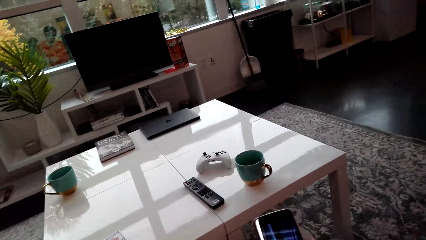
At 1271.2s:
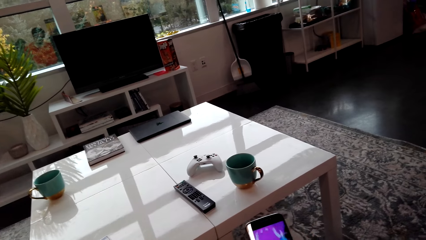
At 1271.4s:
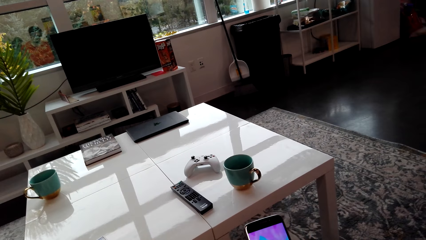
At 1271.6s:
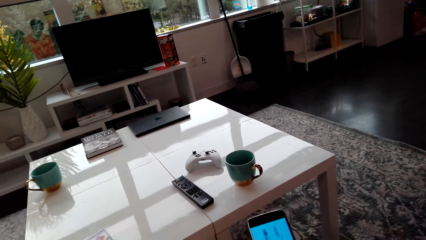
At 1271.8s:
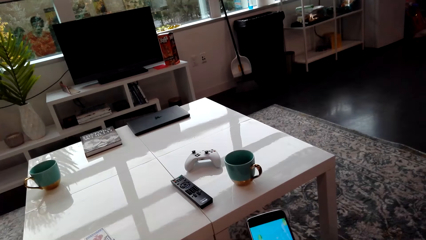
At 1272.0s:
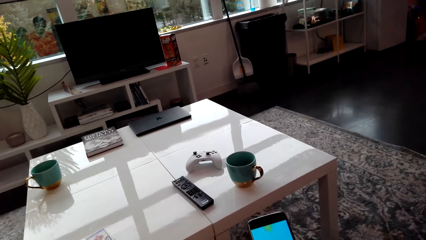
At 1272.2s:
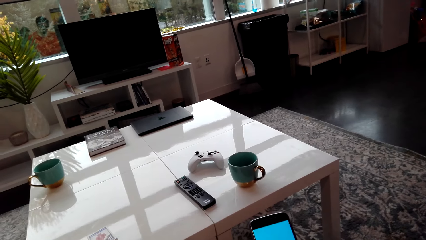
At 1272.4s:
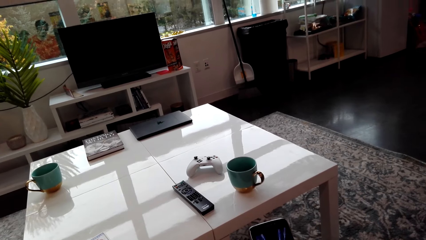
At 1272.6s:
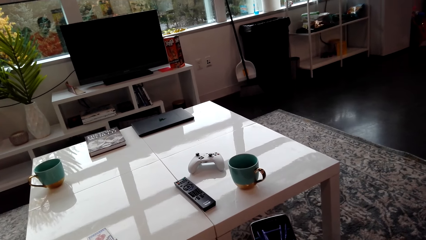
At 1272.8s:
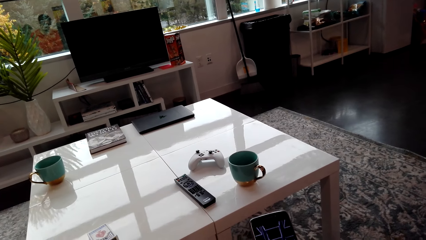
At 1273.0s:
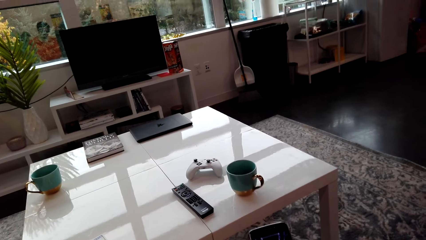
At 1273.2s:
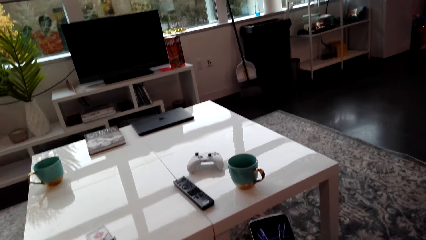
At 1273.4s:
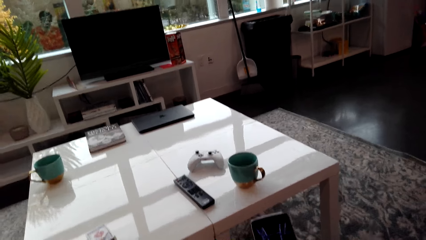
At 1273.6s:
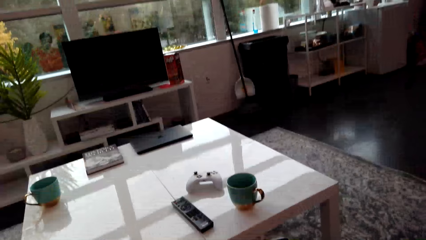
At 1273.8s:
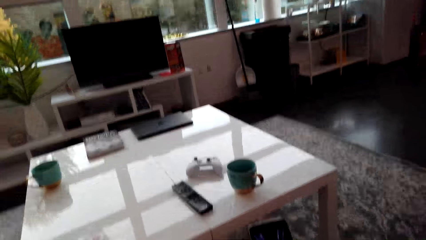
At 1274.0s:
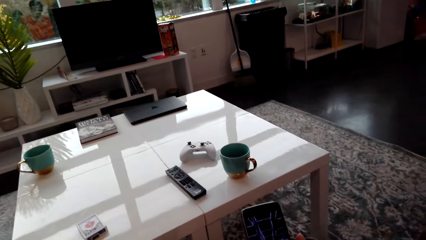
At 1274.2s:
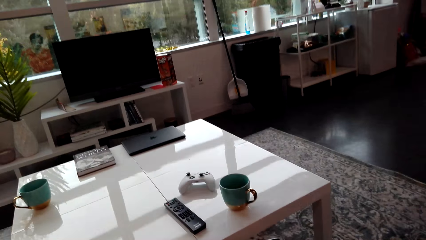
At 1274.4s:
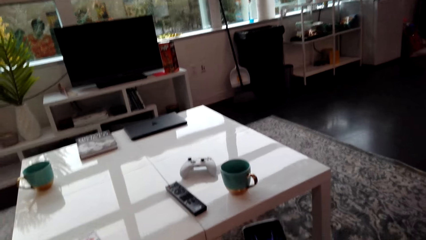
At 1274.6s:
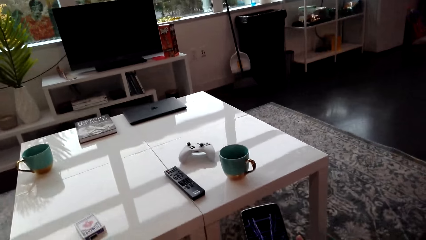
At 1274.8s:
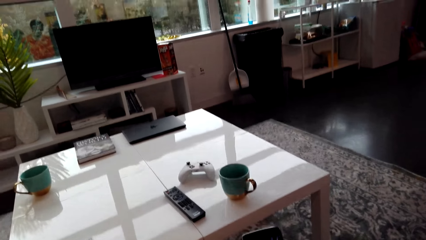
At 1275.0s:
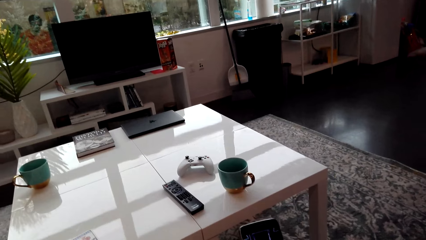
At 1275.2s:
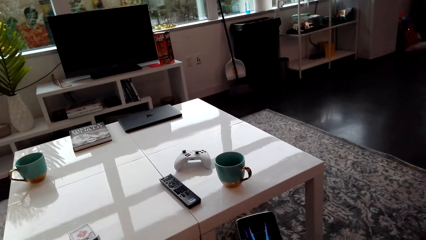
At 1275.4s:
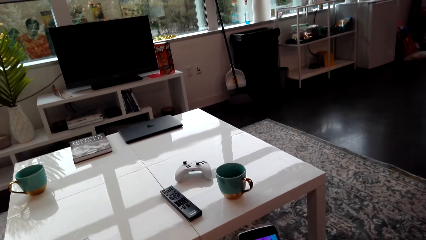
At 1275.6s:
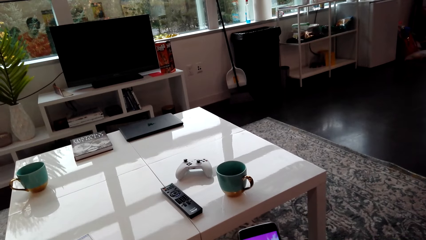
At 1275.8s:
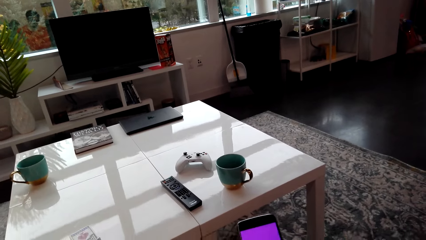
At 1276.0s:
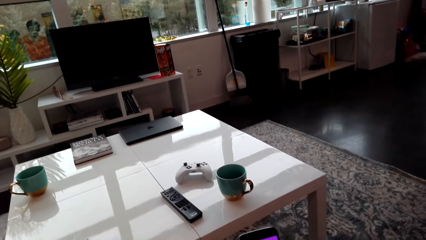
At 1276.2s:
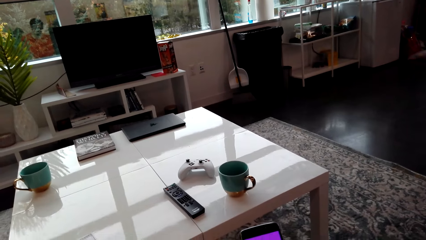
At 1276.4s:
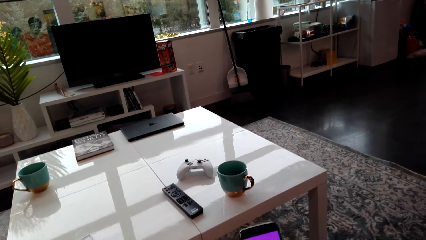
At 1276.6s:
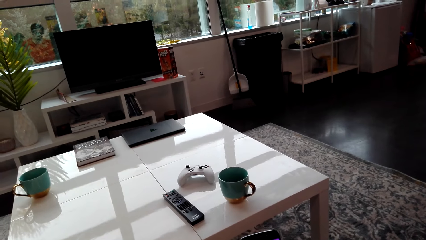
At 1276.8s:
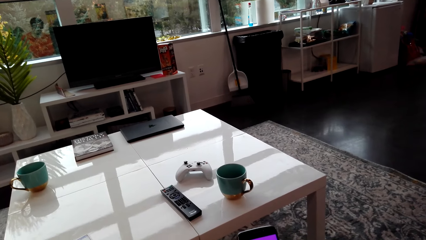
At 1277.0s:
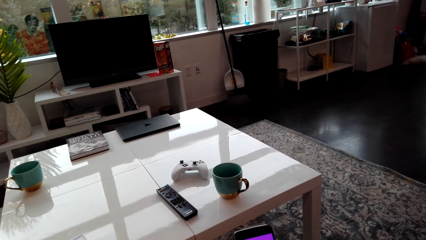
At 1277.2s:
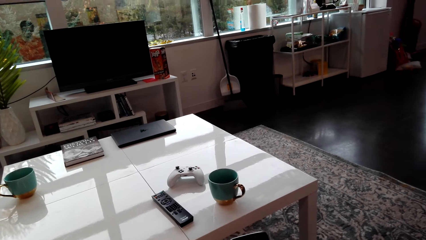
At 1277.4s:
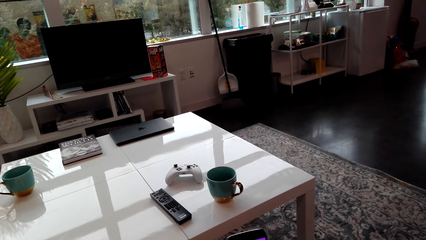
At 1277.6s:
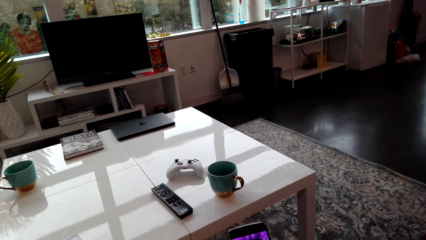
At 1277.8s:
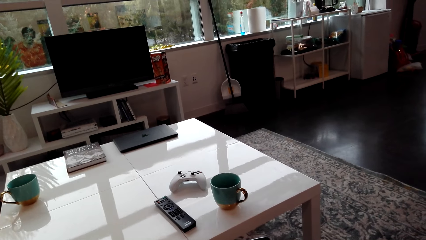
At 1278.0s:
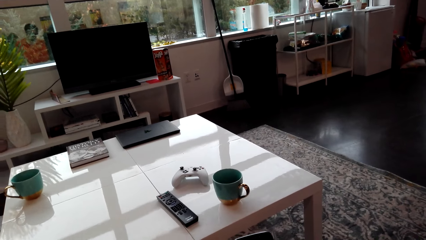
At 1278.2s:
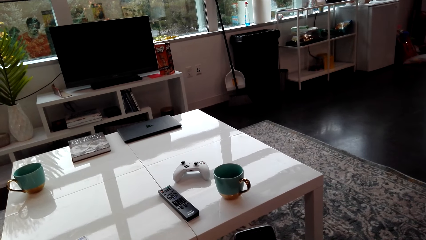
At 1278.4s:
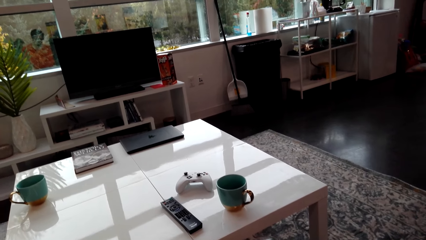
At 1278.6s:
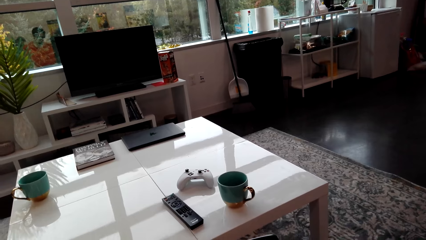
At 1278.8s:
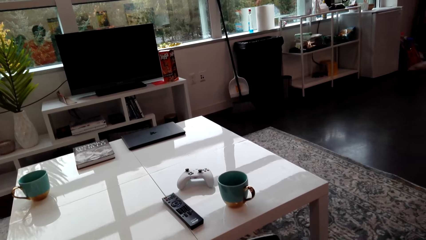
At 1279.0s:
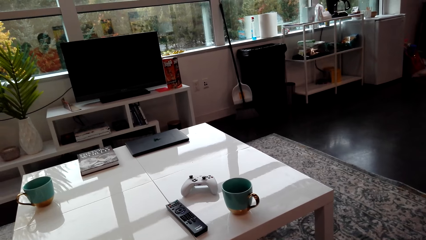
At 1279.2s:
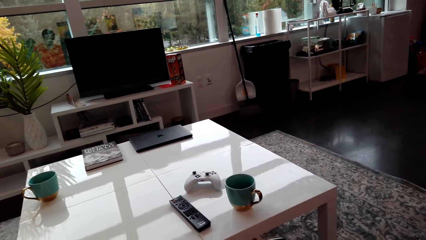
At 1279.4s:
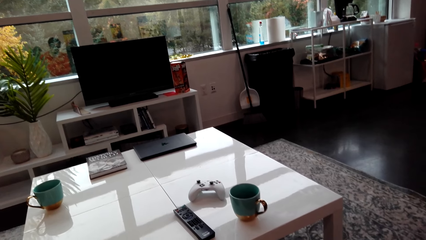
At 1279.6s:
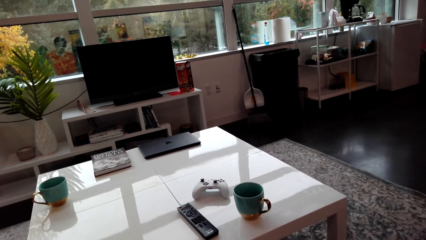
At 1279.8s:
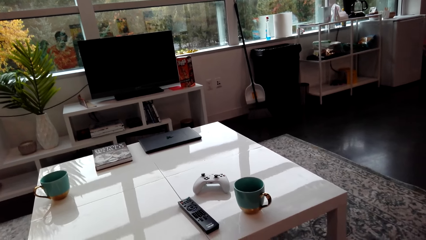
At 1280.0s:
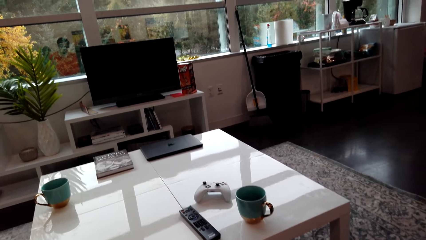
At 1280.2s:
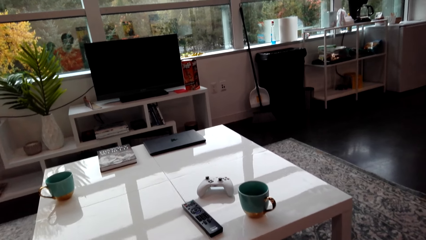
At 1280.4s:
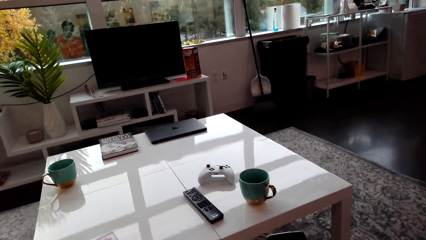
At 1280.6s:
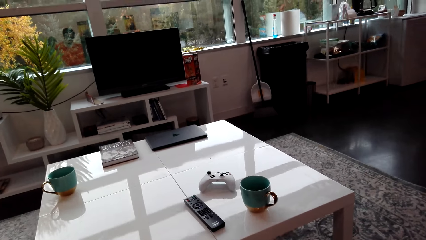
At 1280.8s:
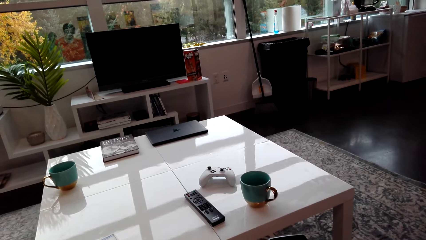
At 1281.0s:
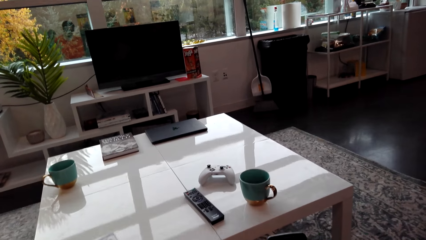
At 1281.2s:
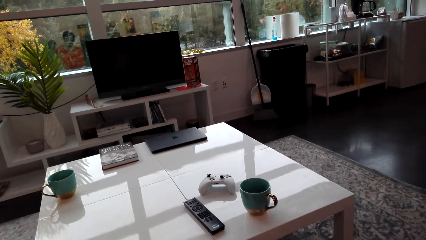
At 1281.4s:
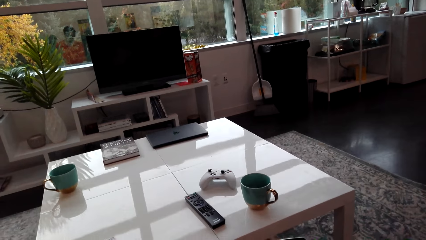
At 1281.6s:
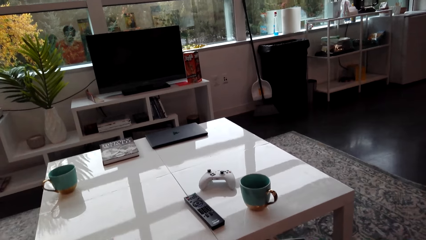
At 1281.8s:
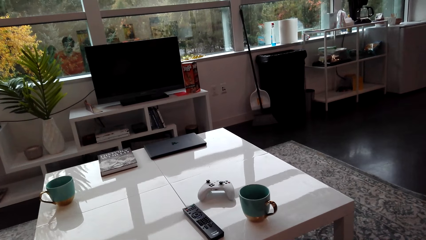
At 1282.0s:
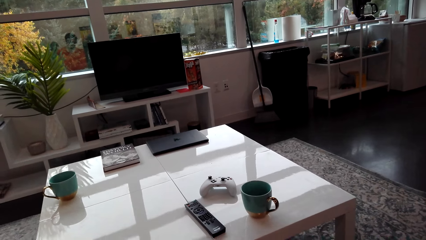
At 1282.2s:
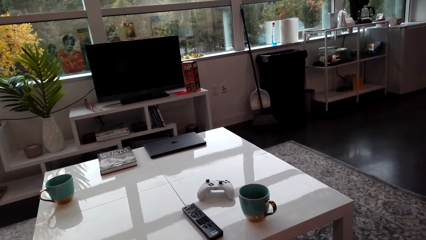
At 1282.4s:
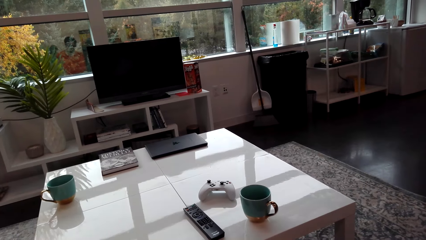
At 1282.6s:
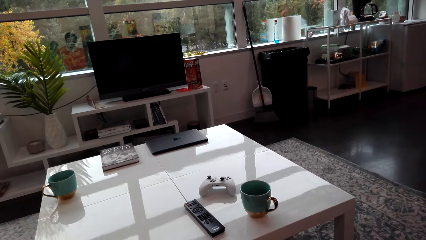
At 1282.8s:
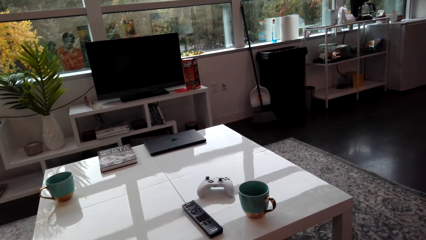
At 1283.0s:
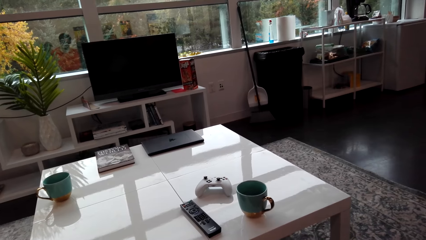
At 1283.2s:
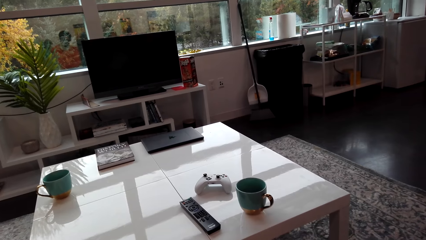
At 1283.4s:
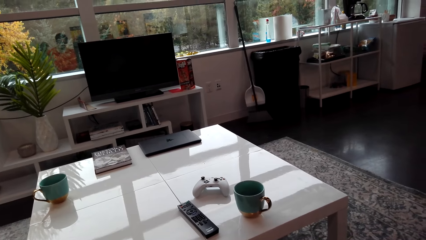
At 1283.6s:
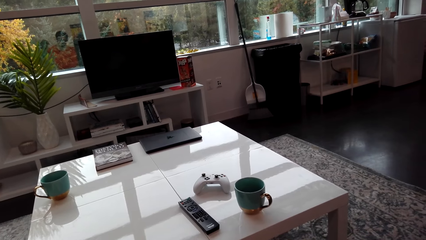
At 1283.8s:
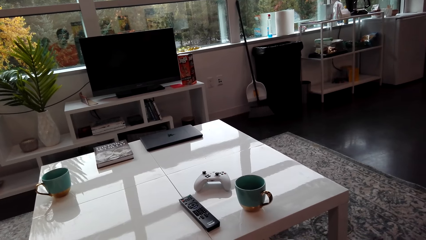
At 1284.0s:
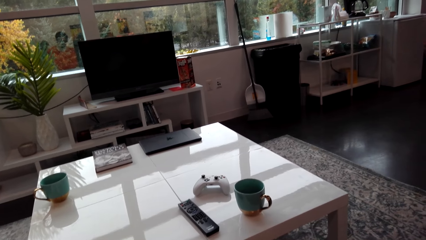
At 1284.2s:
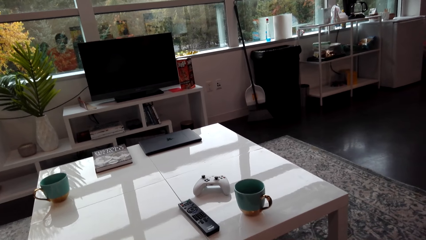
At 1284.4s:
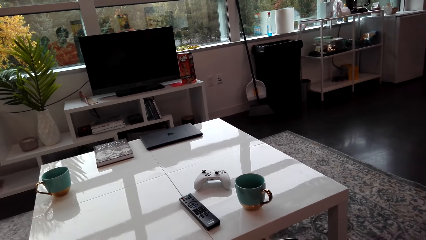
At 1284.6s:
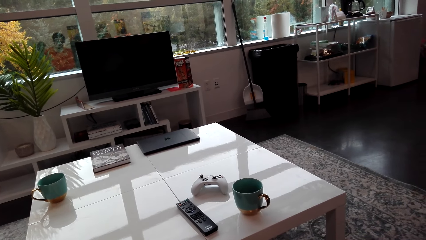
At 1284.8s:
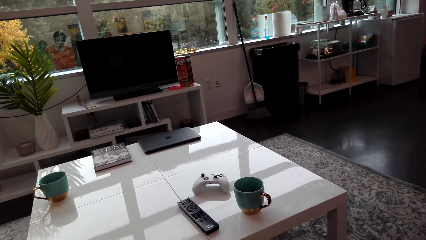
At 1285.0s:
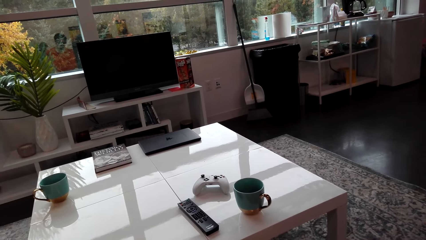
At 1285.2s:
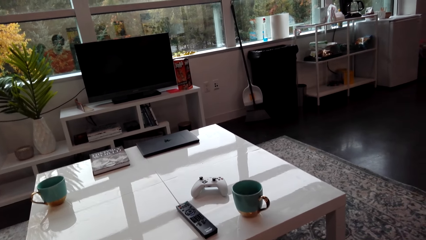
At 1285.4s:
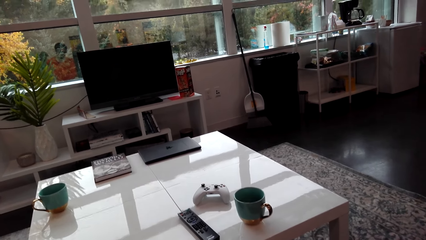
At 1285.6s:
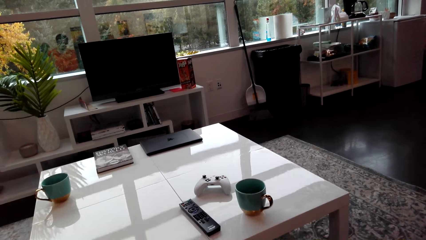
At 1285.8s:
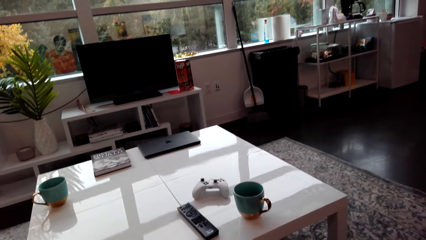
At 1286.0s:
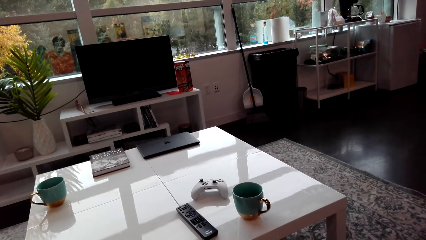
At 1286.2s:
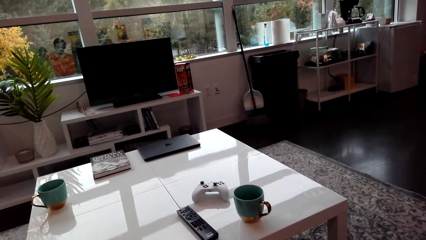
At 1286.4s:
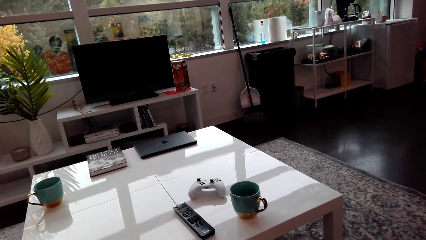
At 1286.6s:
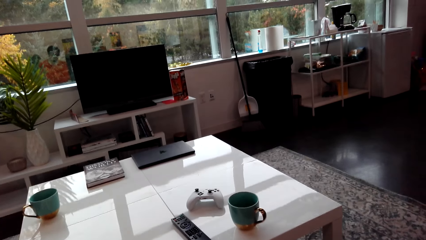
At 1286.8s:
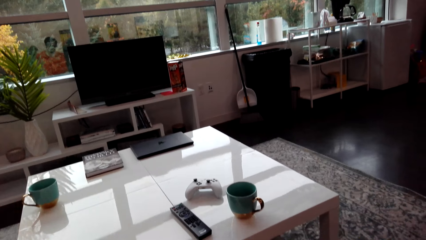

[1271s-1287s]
The camera wearer operates a phone. They stare at the phone.
